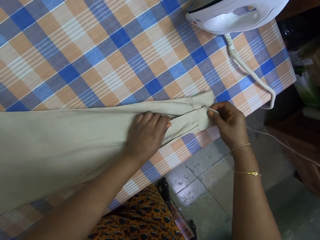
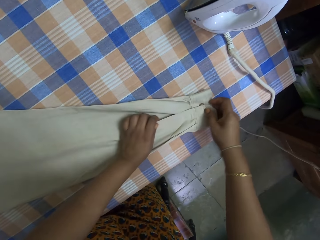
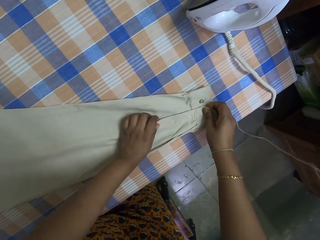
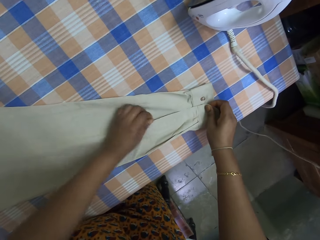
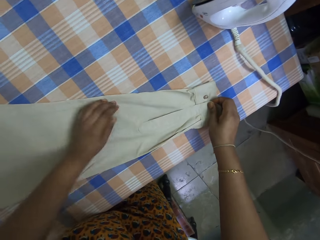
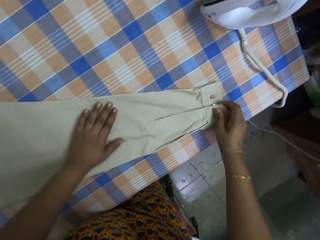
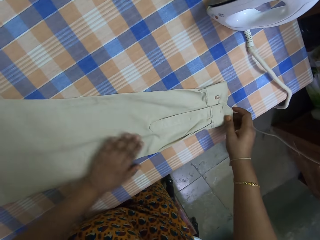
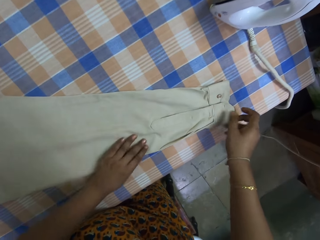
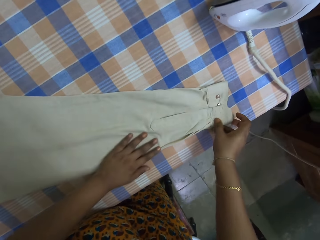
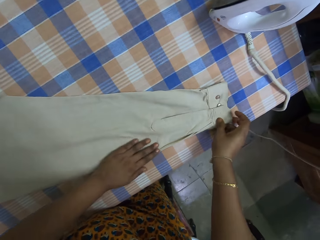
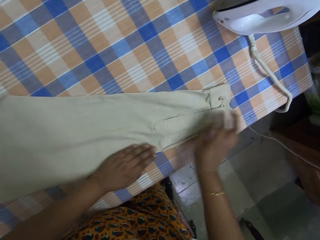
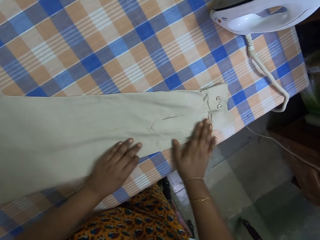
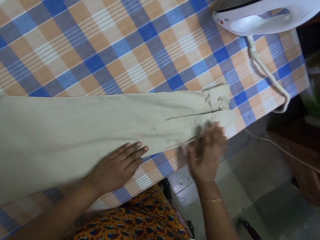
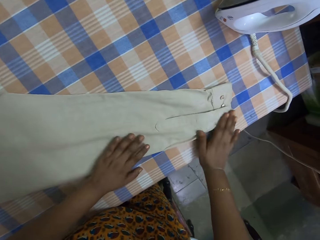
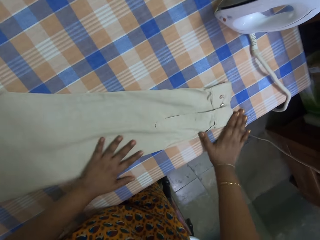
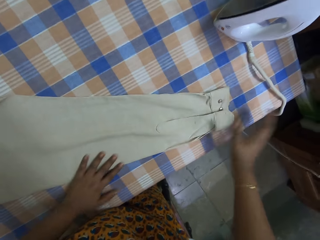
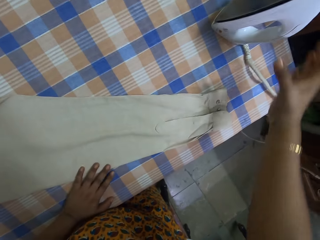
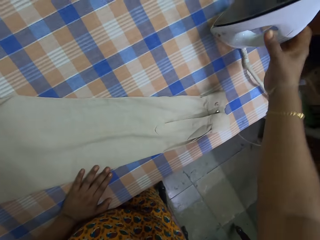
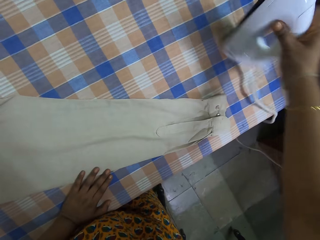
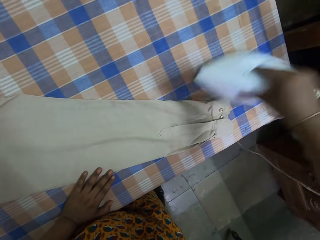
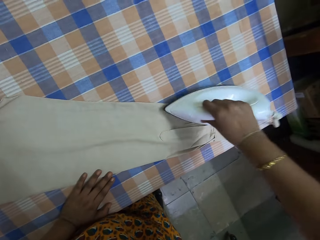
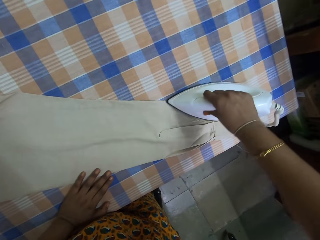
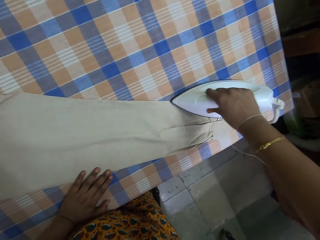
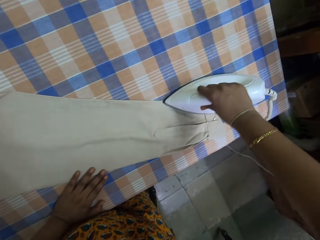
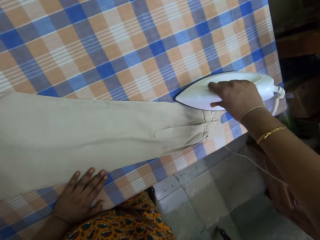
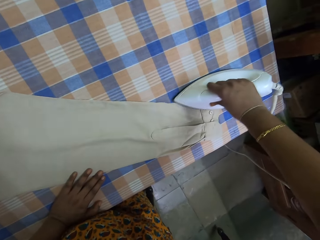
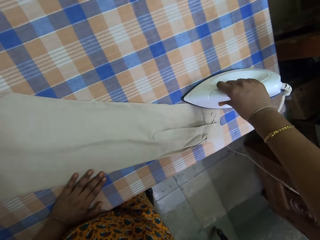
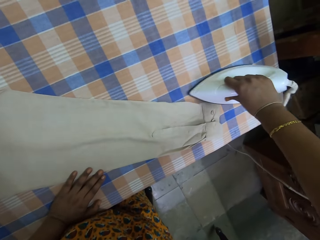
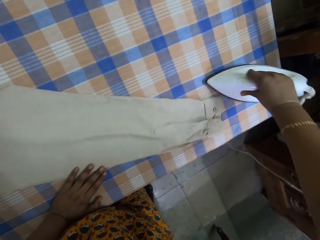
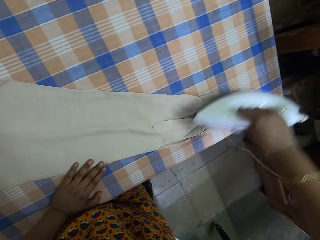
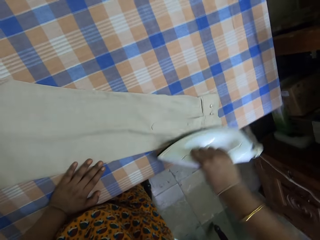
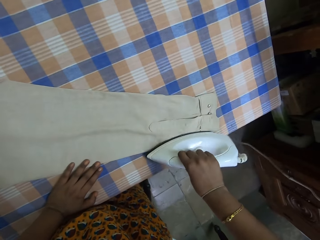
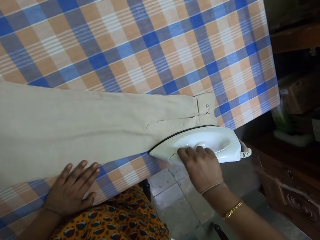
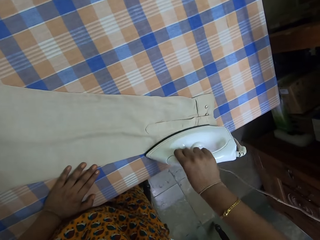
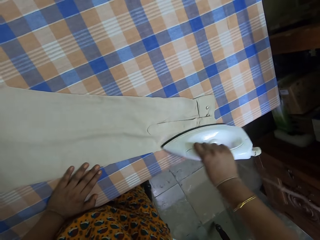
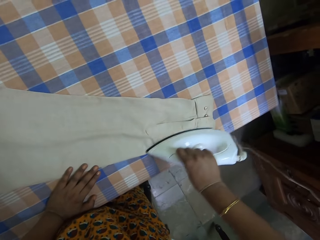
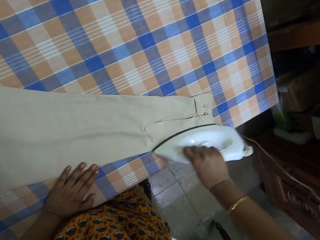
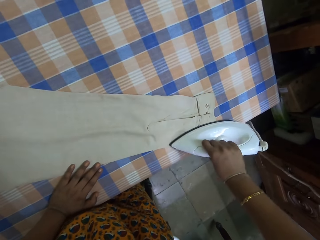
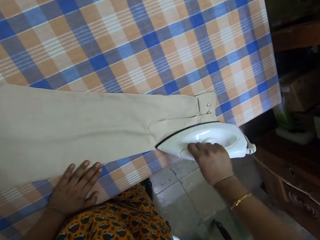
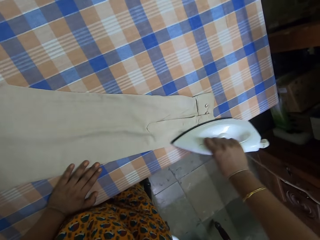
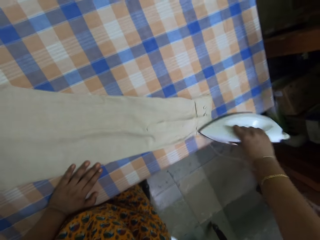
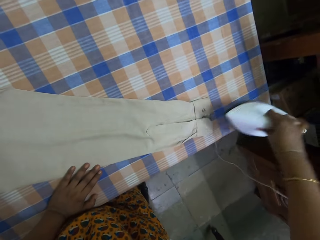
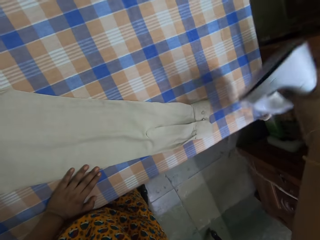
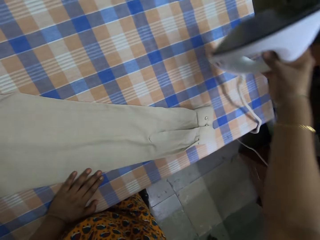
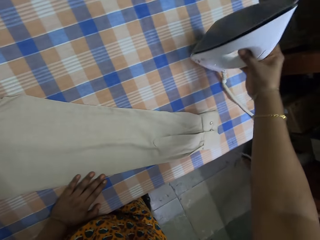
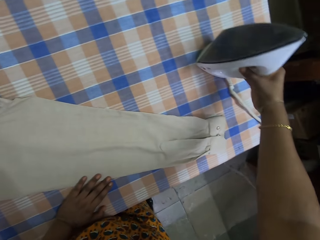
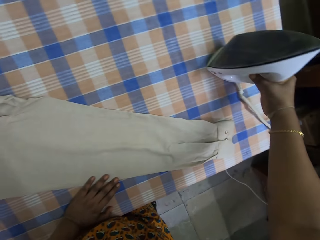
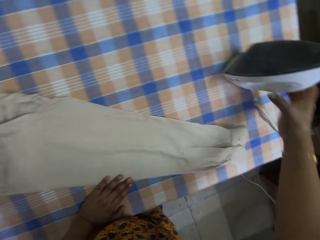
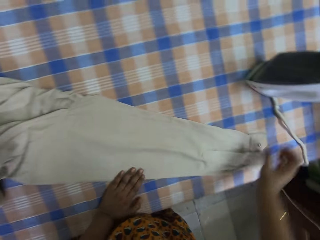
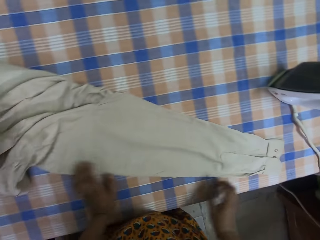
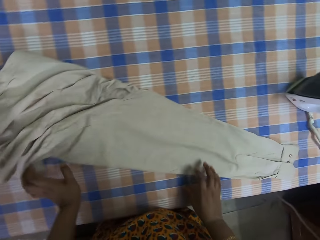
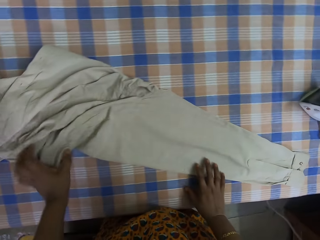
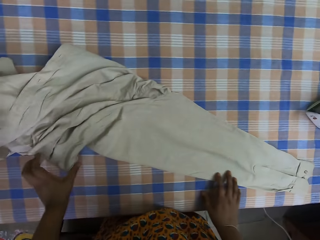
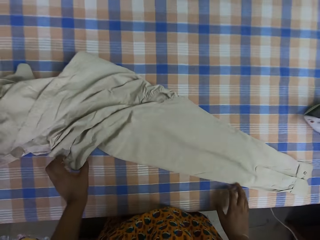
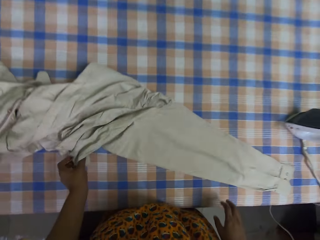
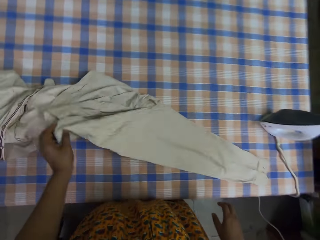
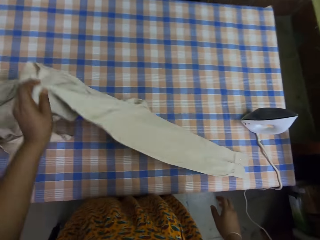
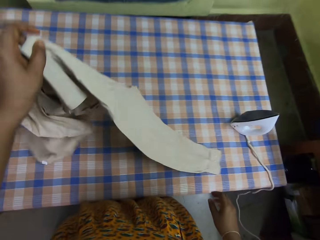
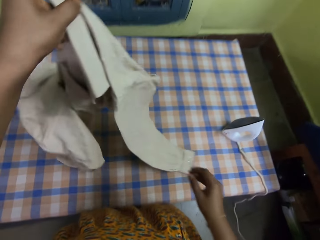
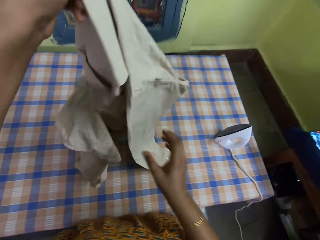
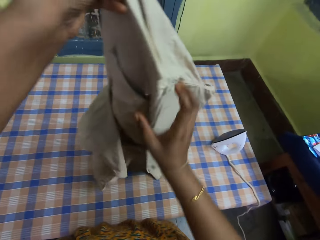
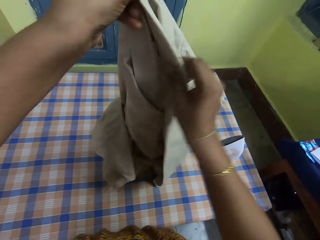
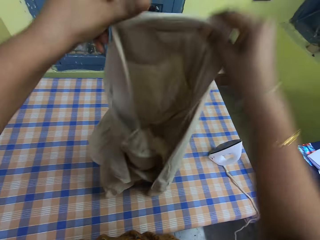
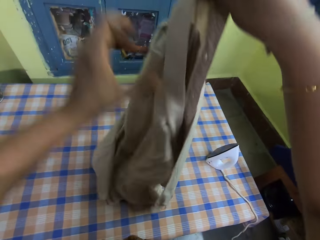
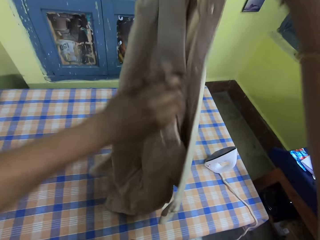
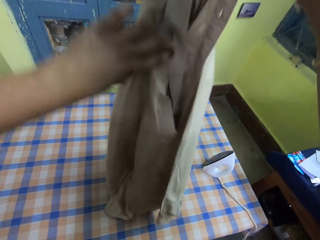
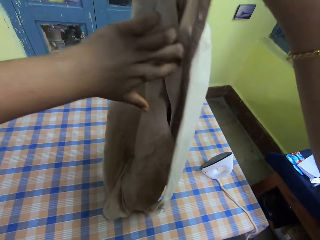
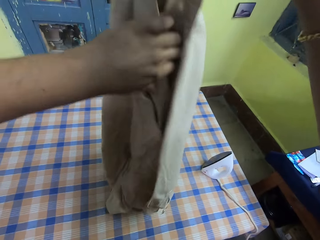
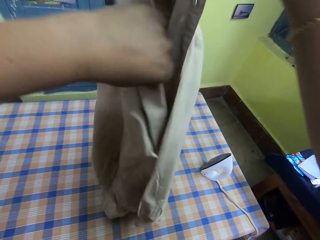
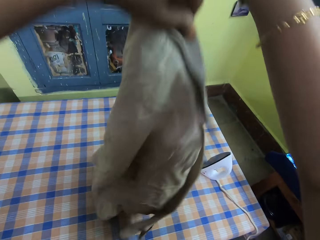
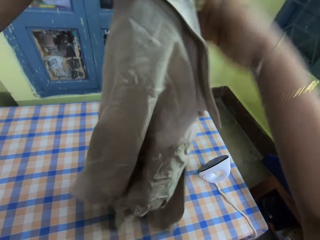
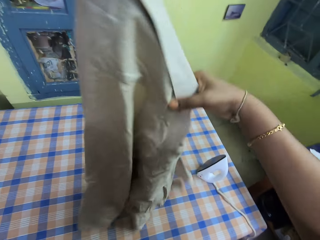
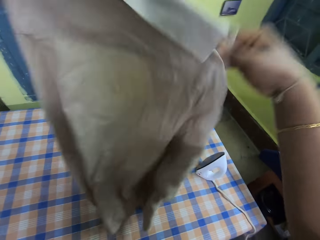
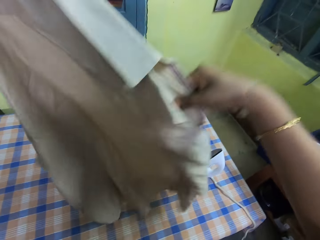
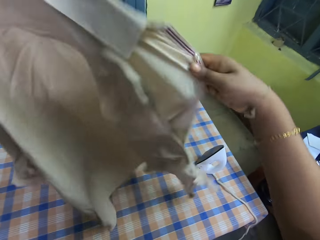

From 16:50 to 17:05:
The camera wearer picks up the iron box from the table. They iron the shirt. They put the iron box on the table. They pick up the shirt from the table.

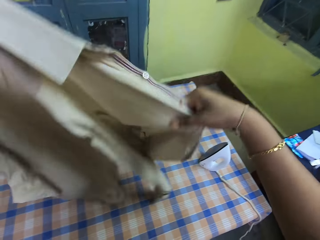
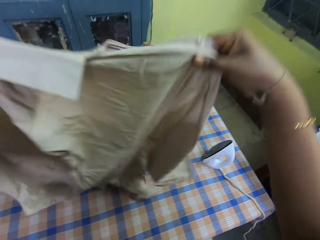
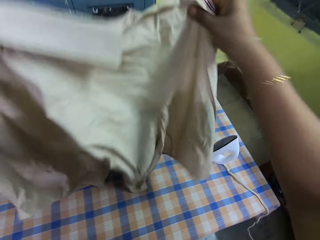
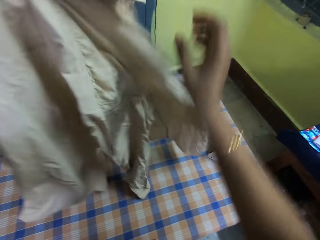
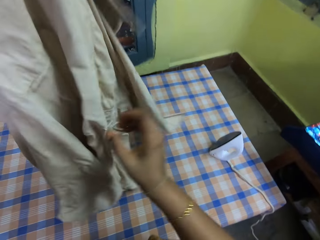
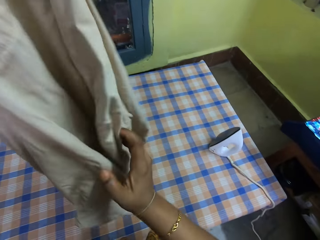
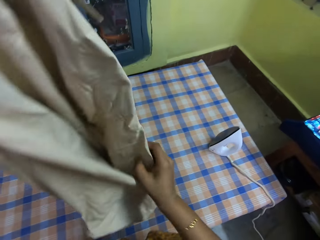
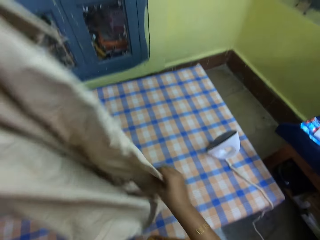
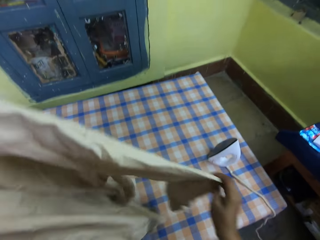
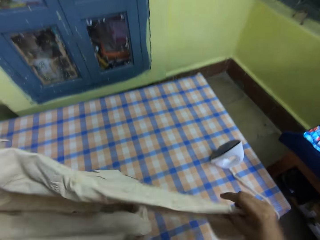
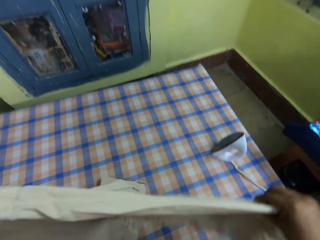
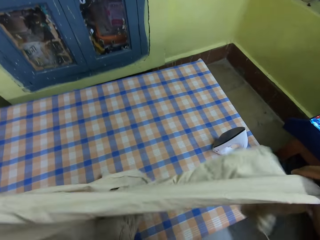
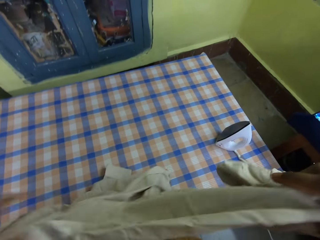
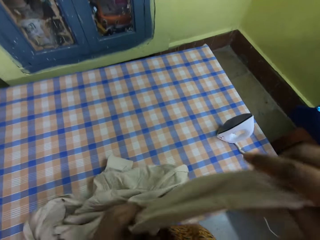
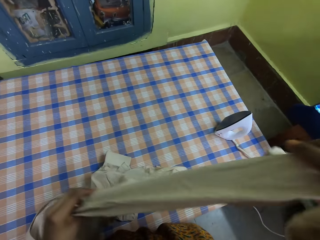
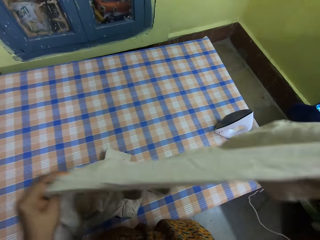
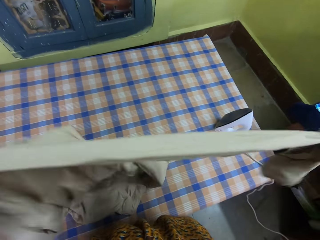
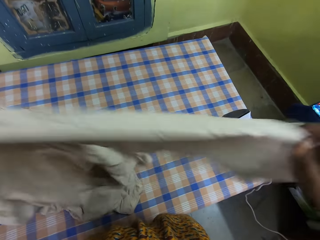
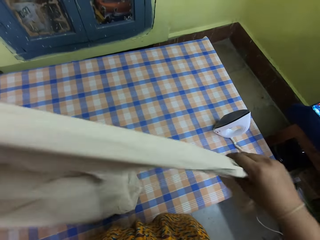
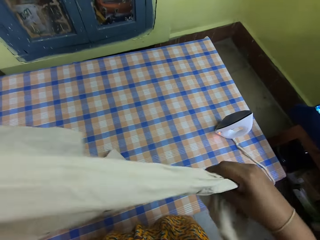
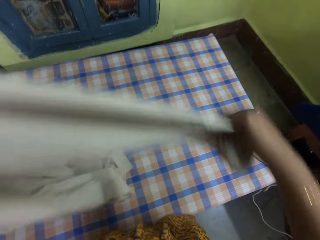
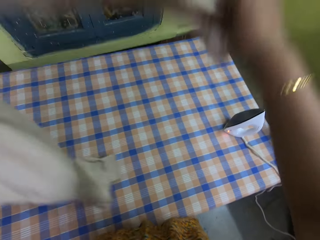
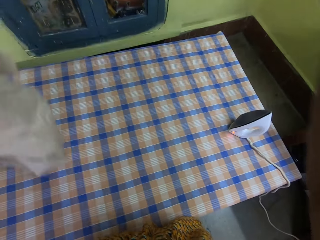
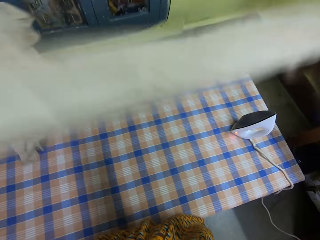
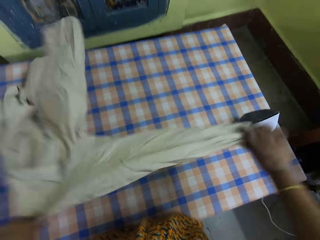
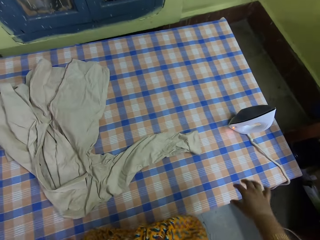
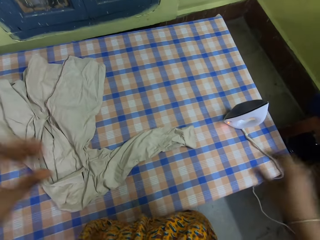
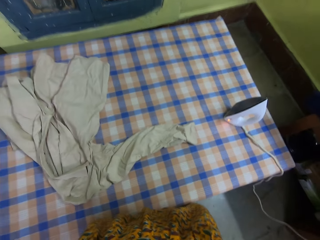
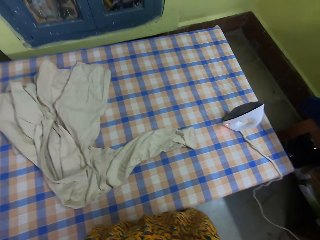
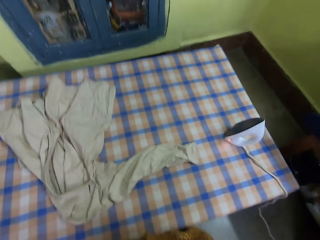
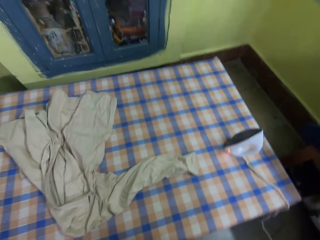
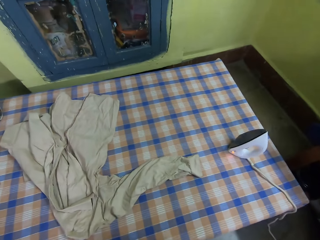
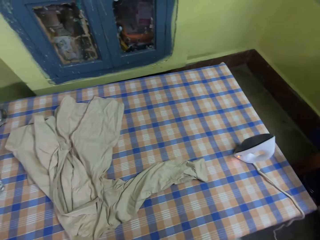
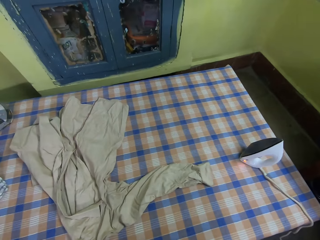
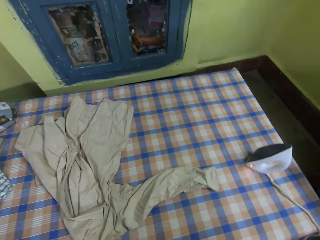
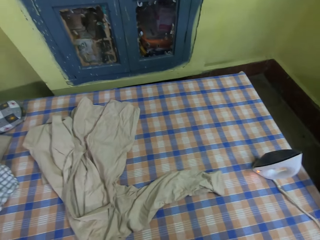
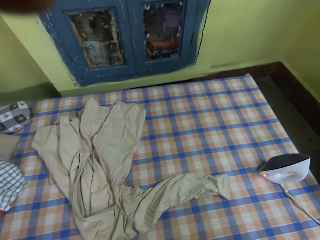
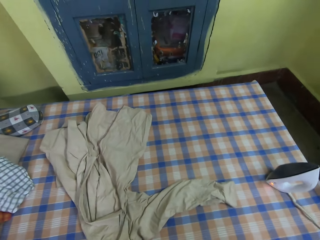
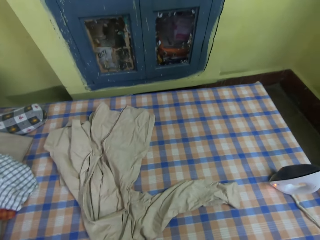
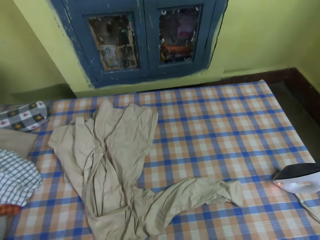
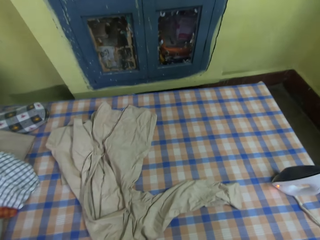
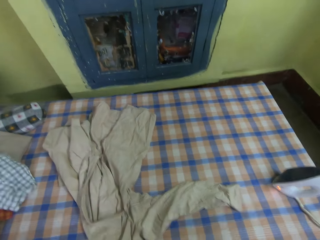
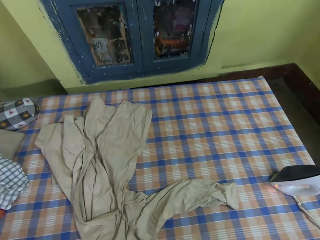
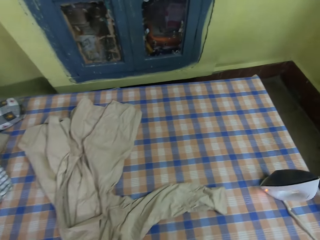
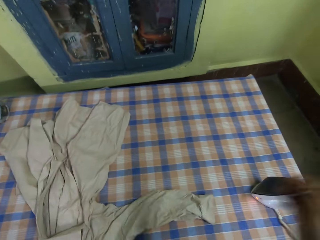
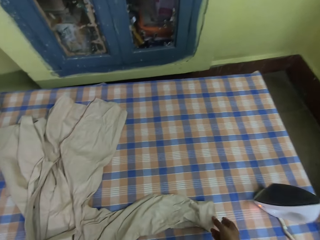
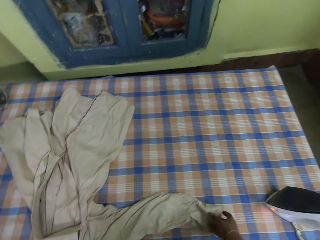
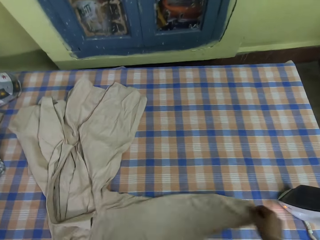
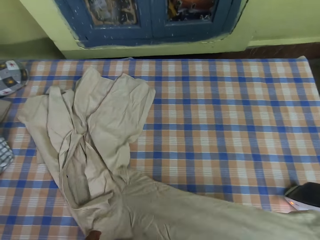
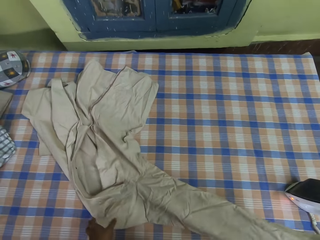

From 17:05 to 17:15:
The camera wearer straightens the shirt. They drop the shirt on the table. They adjust the camera. They spread the shirt on the table.
